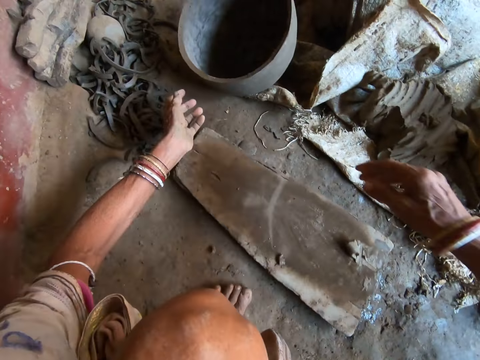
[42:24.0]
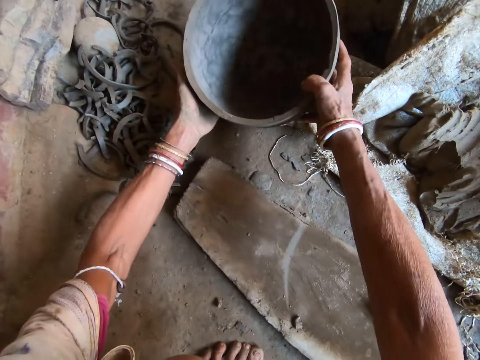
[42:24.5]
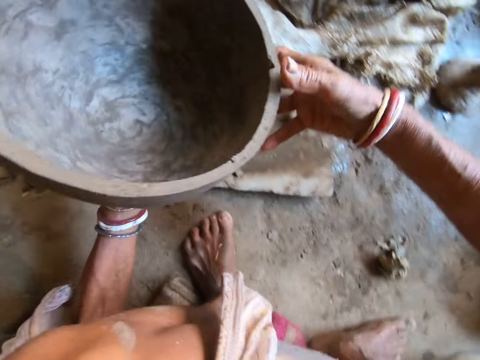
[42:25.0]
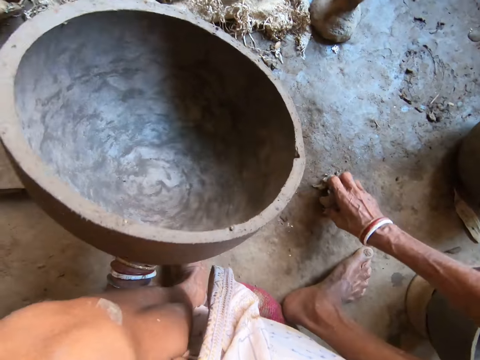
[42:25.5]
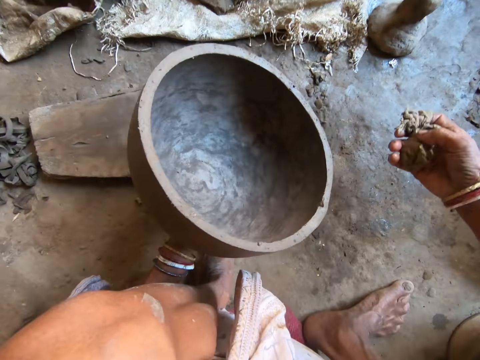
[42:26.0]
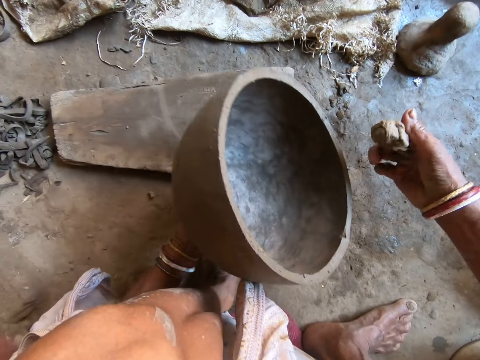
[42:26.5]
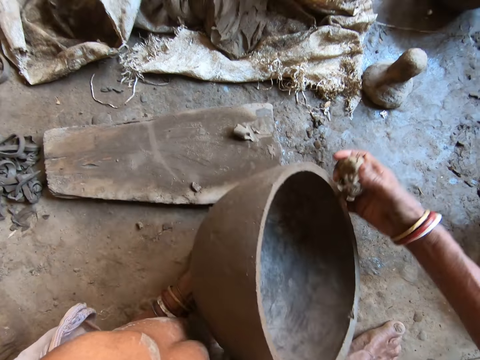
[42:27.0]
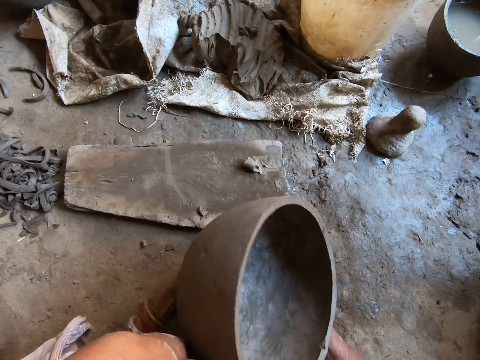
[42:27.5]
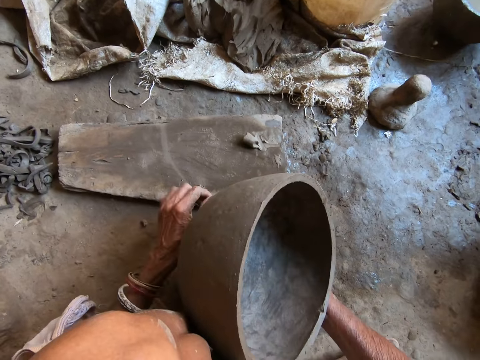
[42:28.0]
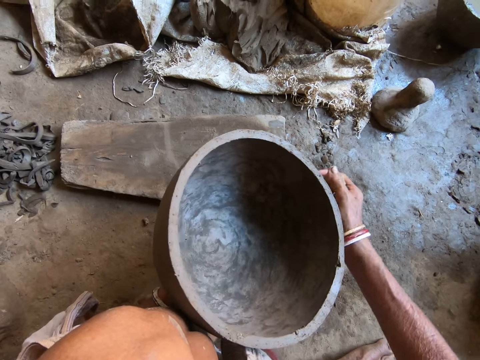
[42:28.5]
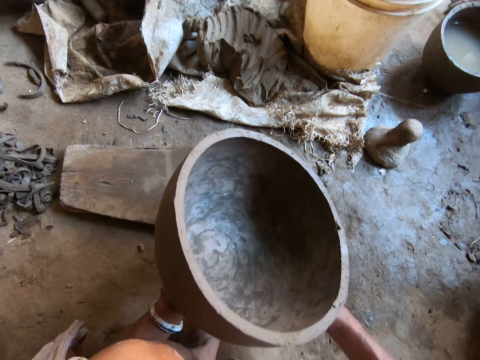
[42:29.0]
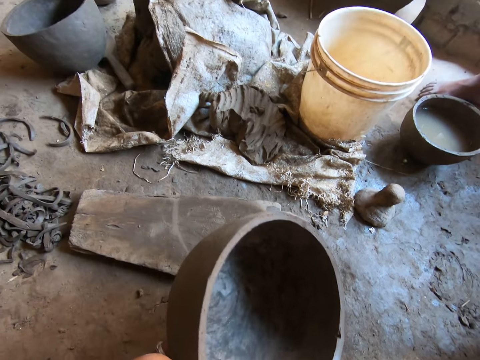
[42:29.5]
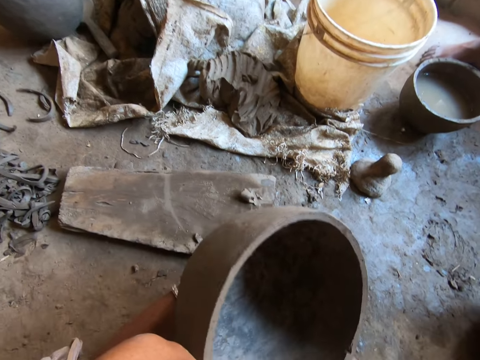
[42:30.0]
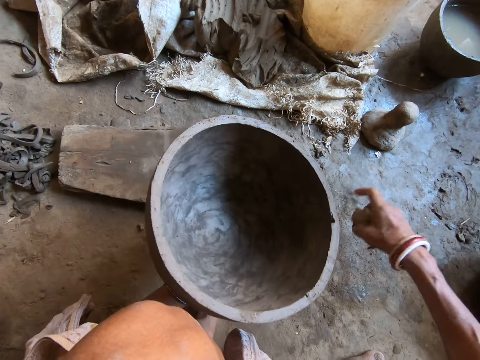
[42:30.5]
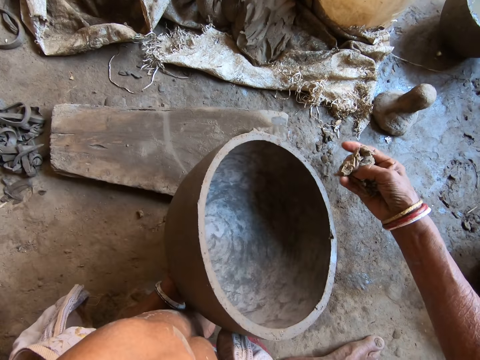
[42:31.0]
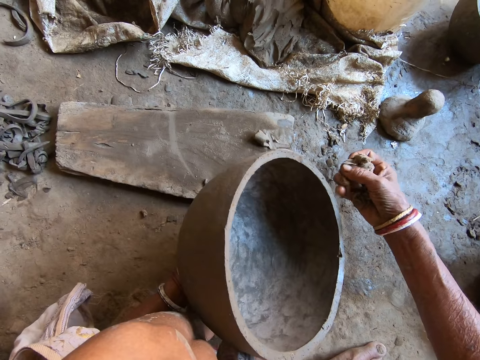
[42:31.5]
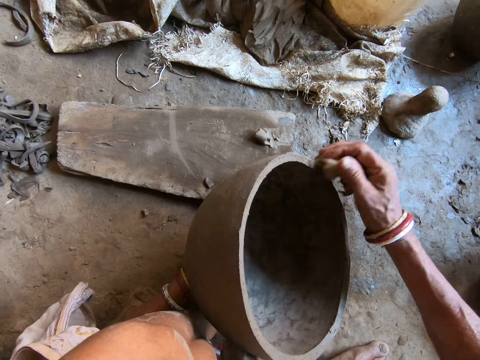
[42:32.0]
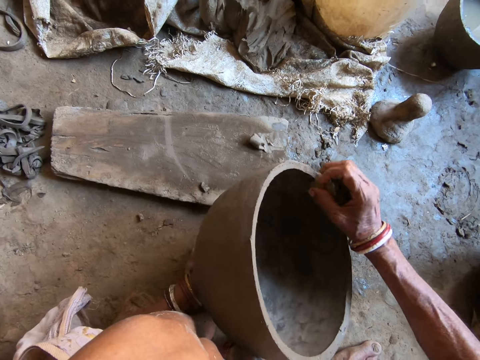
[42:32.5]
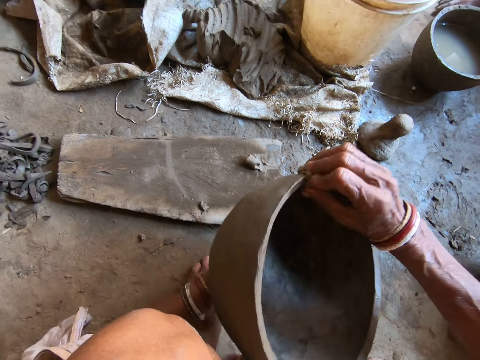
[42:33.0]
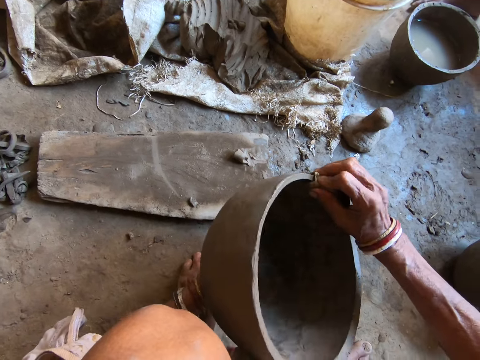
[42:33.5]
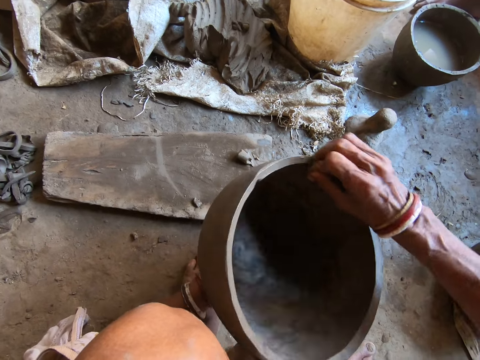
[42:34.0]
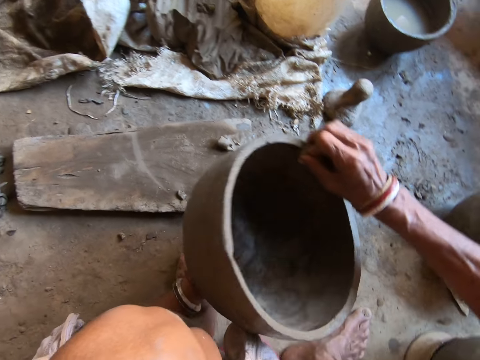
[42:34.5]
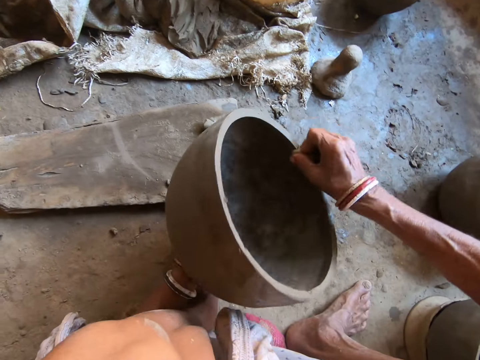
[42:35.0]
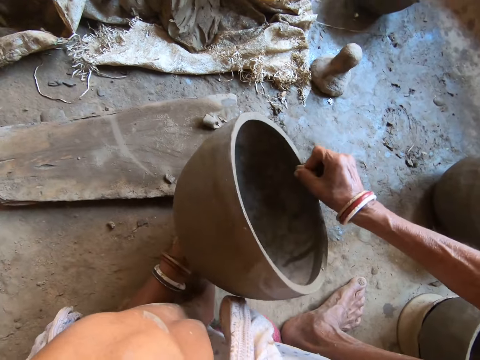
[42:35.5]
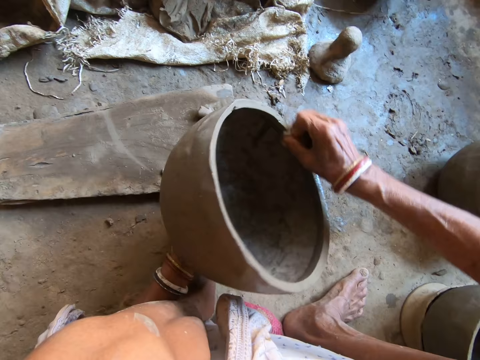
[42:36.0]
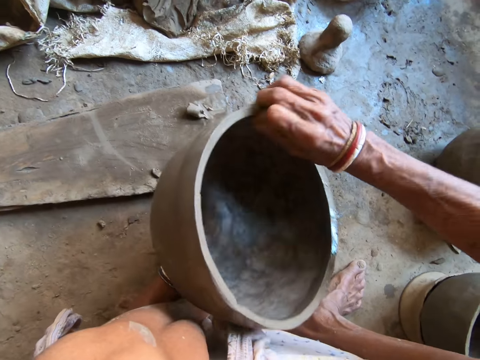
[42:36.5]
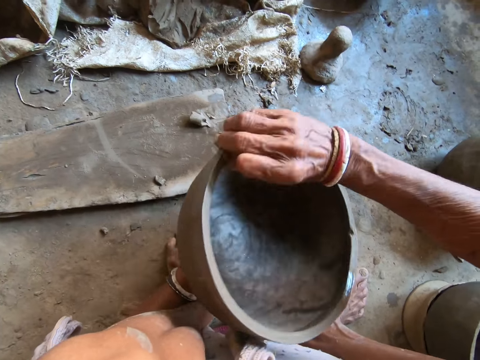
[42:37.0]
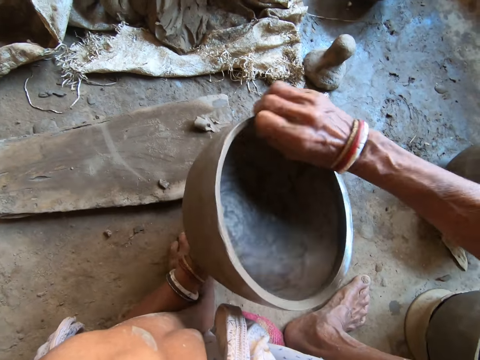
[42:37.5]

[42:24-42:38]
The camera wearer picks a clay pot from the floor with both hands. She holds the clay pot in her left hand. She picks the foam from the floor with her right hand. She wipes the pot. She examines the pot. She wipes the clay pot in her left hand with the foam in her right hand.

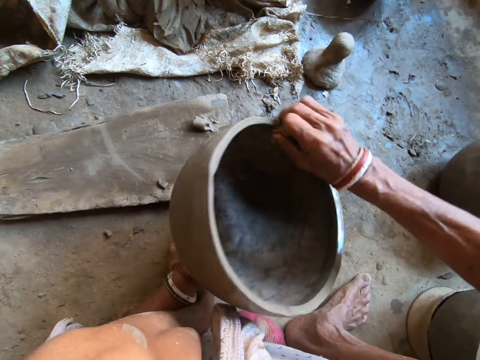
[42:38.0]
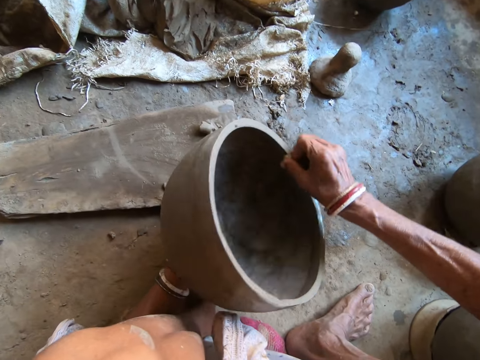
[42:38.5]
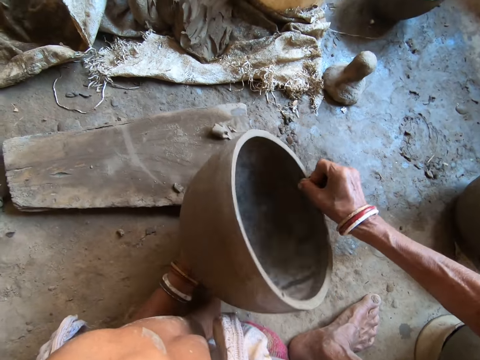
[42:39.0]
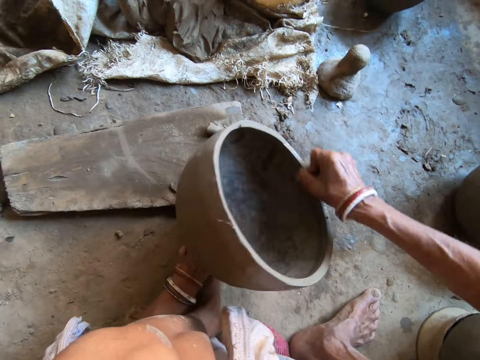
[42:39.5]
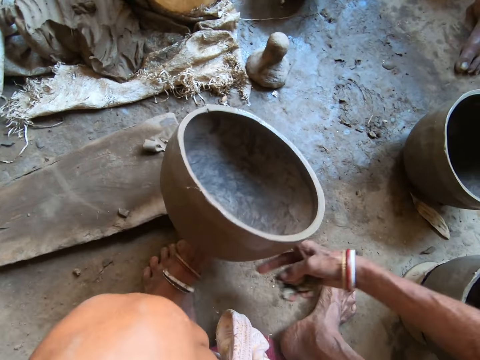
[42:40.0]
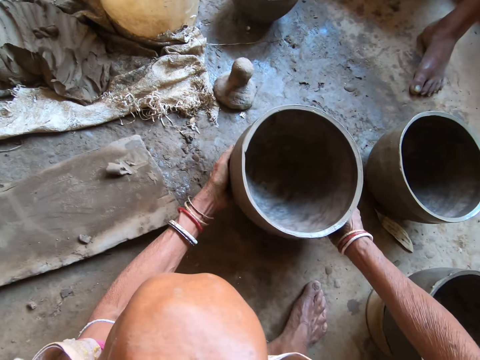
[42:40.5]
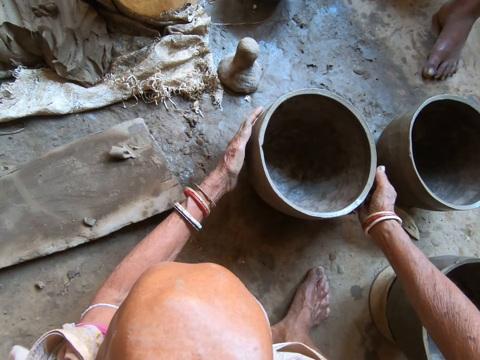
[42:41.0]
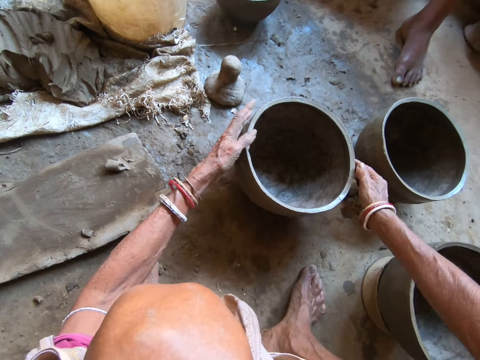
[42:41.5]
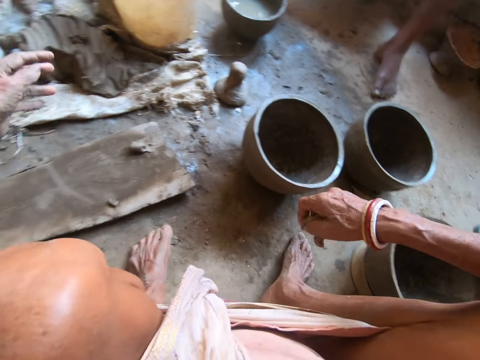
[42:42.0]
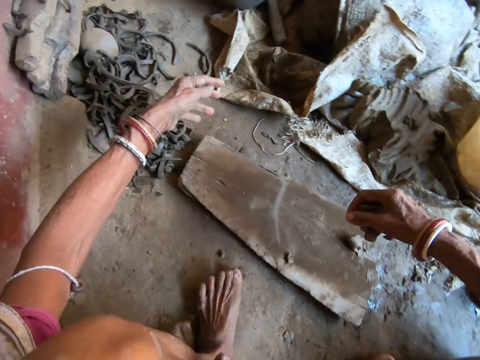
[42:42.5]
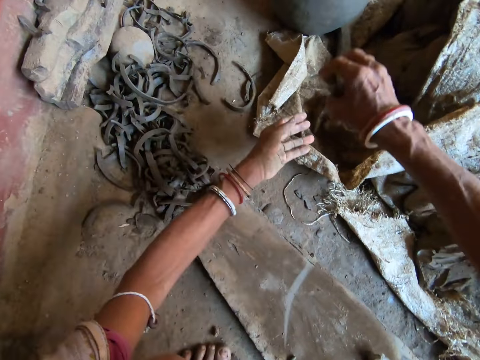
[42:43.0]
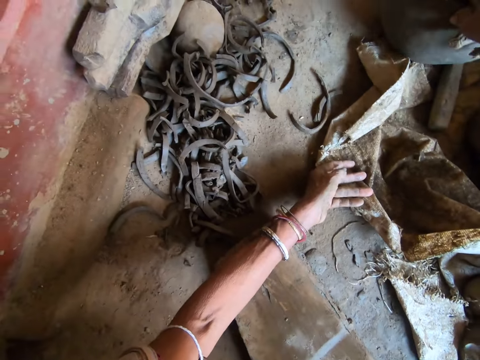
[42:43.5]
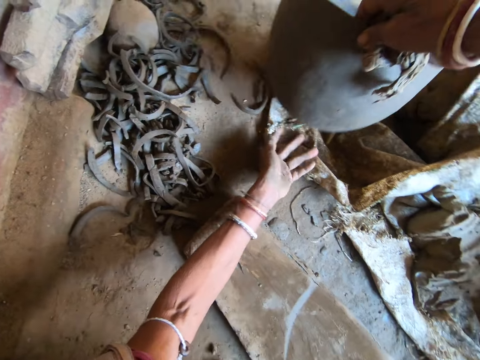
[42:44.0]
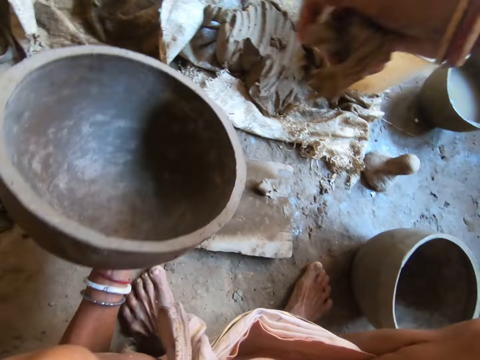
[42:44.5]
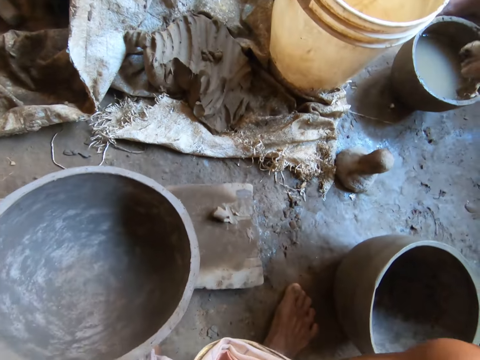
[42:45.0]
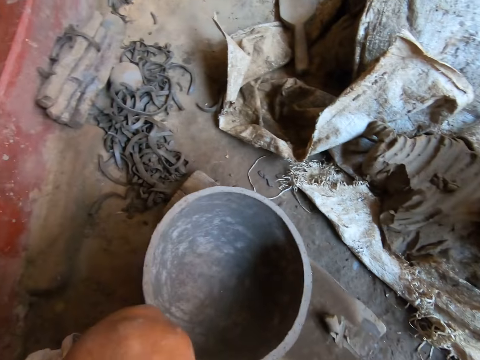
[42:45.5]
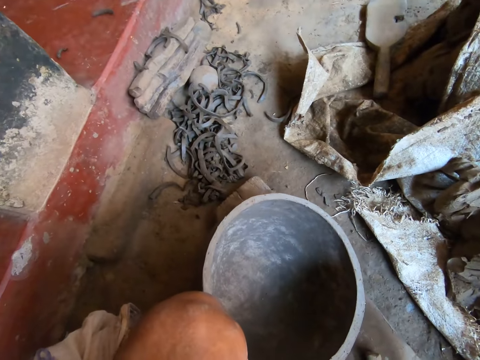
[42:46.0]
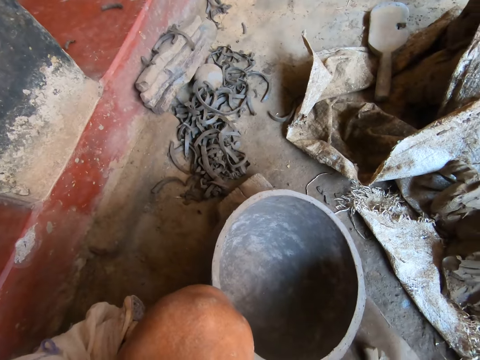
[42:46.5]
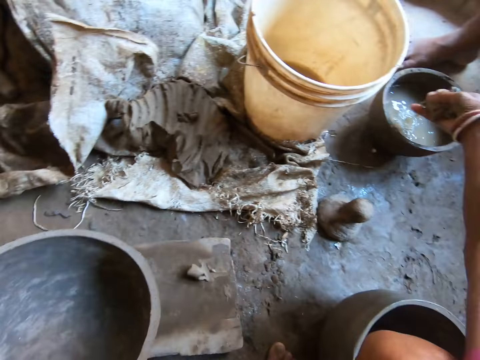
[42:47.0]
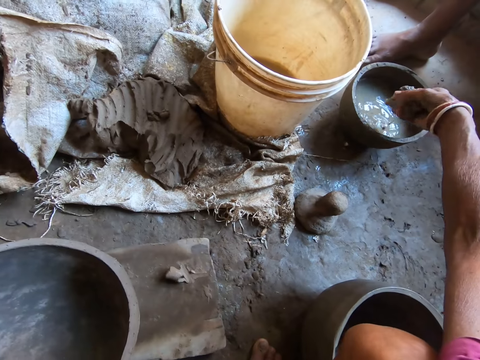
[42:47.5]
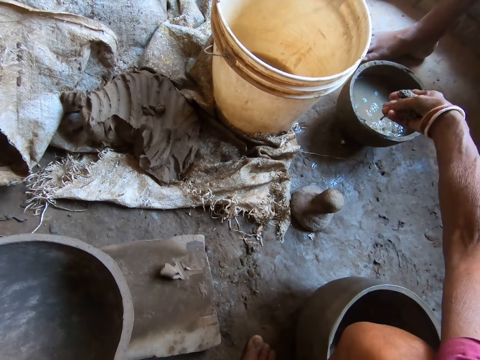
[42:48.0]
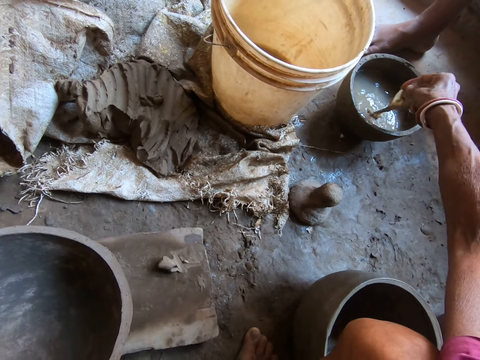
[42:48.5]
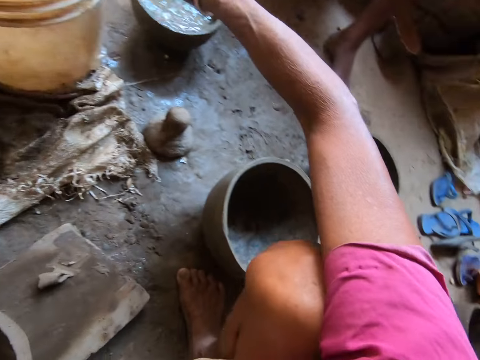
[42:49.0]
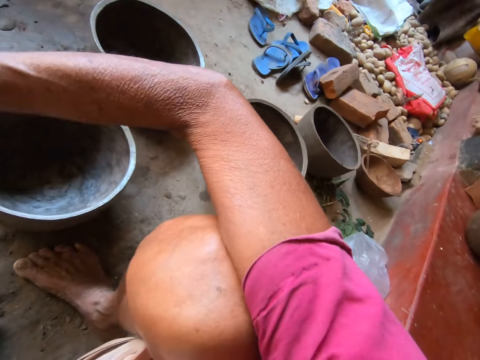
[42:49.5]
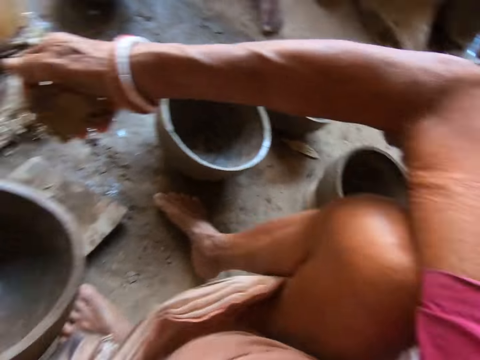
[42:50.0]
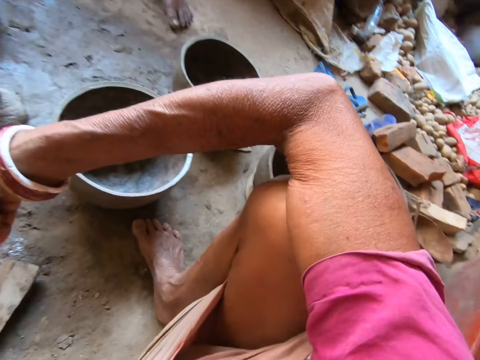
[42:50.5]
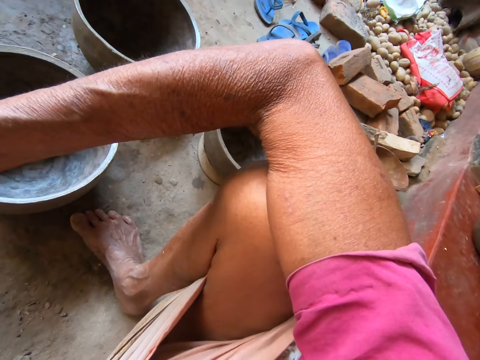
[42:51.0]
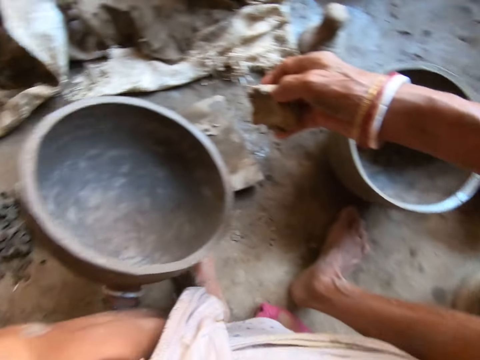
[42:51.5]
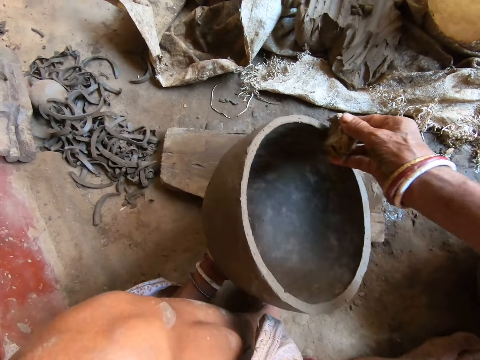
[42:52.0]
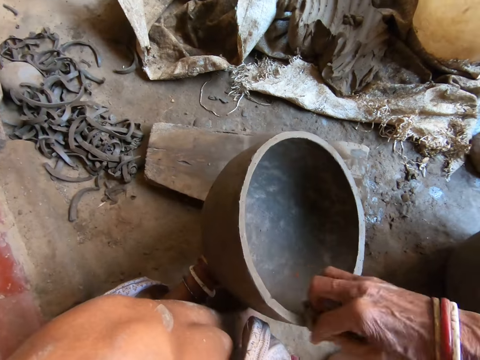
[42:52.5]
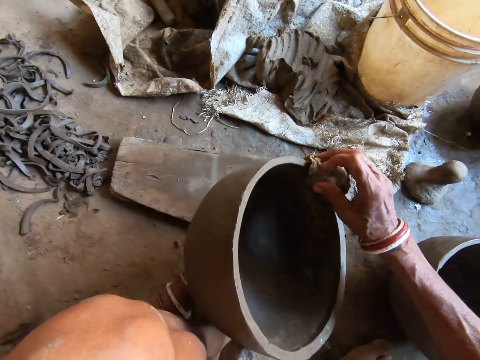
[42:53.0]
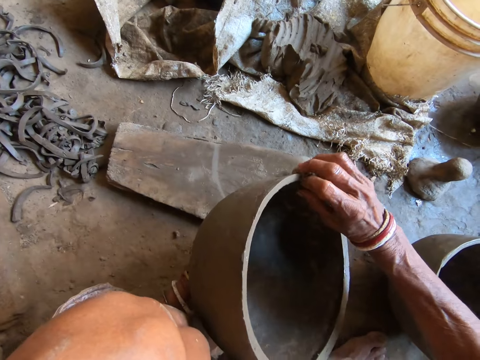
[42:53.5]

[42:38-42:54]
The camera wearer places the clay pot in her left hand onto the floor with both hands. She moves the hands. She picks a clay pot from the floor with her right hand. She passes the clay pot to her left hand. She drops the pot. She dips the foam in her right hand into a clay pot on the floor. She looks around. She squeezes the foam in her right hand. She wipes the clay pot in her left hand with the foam in her right hand.
